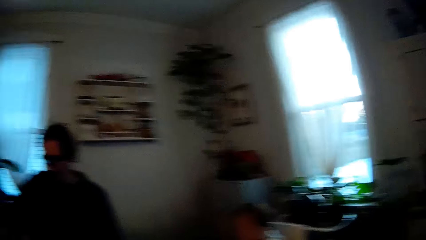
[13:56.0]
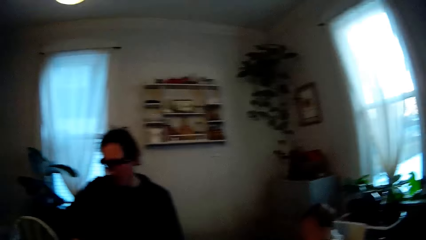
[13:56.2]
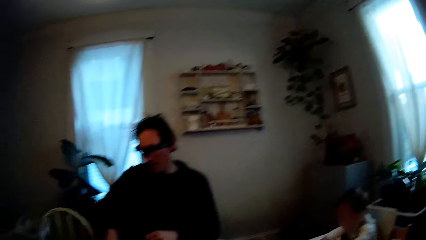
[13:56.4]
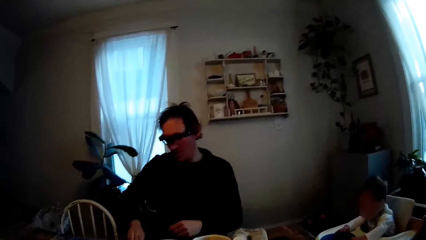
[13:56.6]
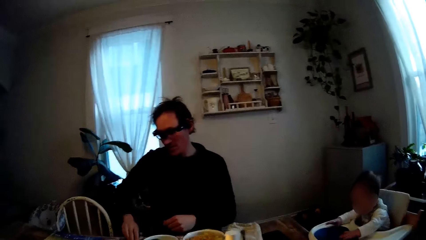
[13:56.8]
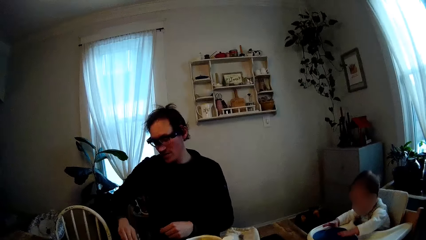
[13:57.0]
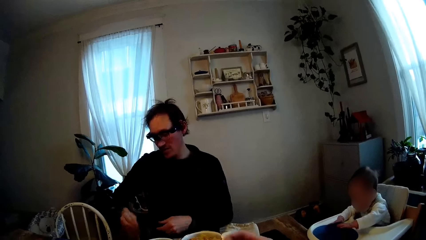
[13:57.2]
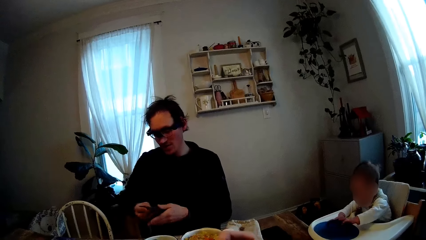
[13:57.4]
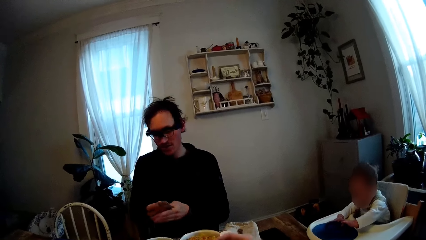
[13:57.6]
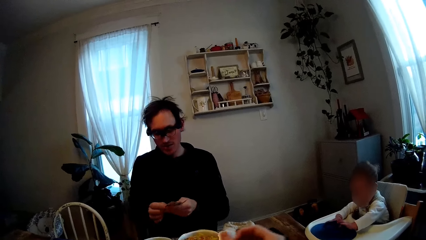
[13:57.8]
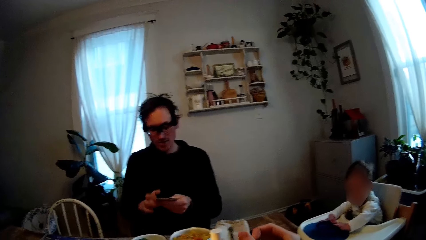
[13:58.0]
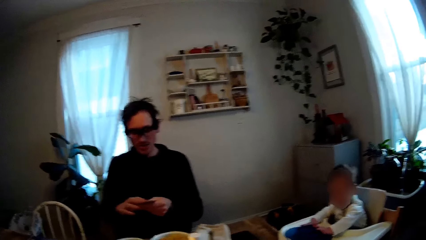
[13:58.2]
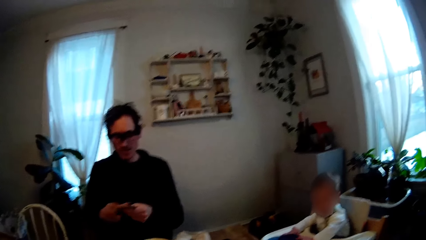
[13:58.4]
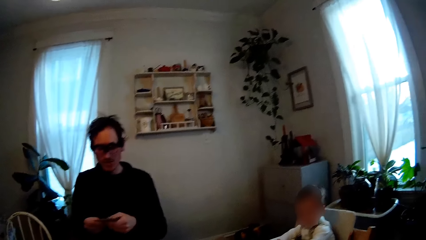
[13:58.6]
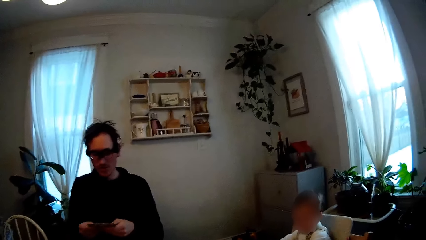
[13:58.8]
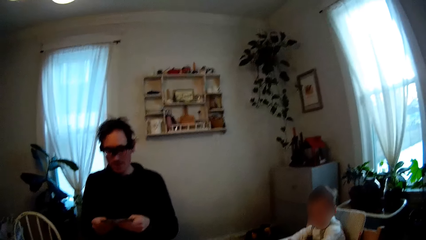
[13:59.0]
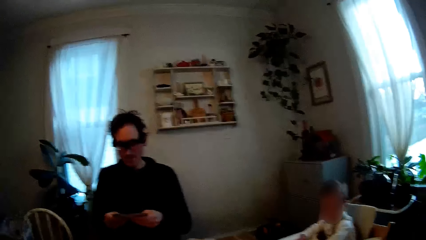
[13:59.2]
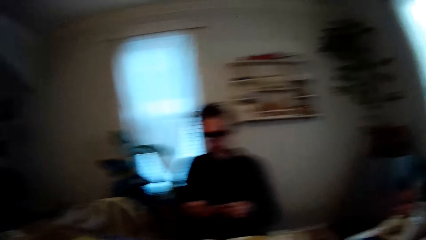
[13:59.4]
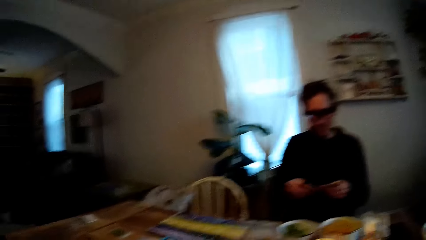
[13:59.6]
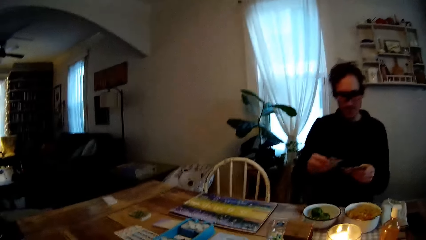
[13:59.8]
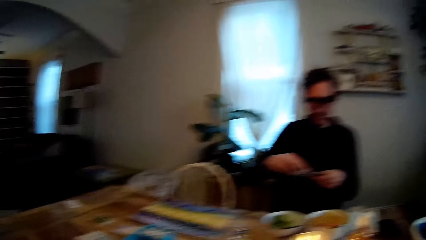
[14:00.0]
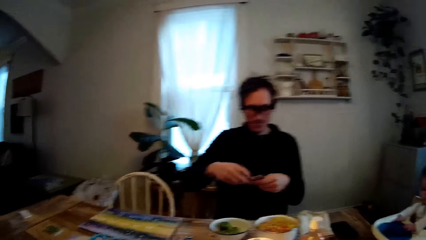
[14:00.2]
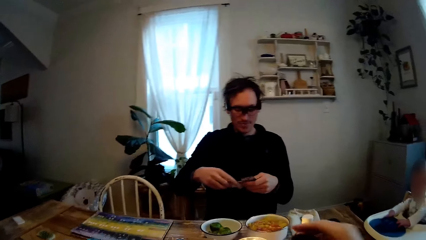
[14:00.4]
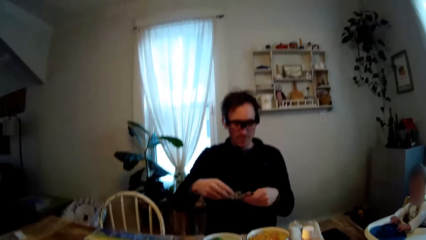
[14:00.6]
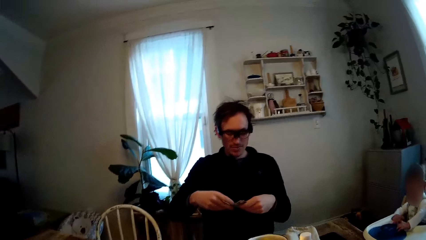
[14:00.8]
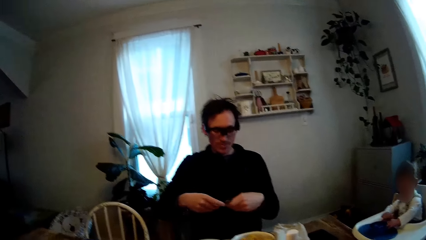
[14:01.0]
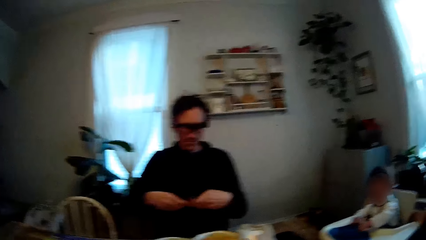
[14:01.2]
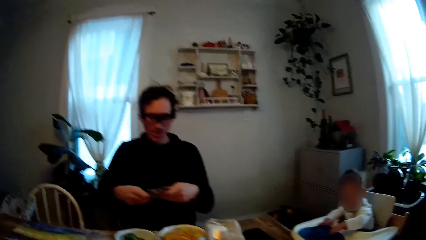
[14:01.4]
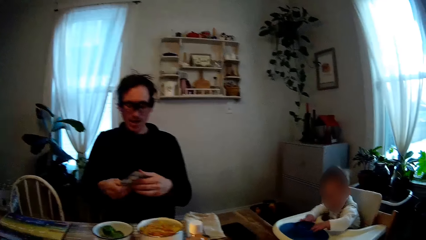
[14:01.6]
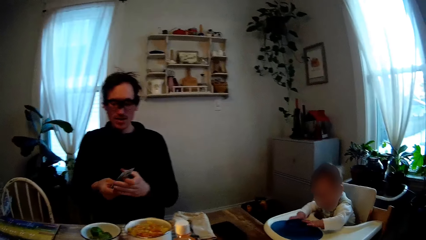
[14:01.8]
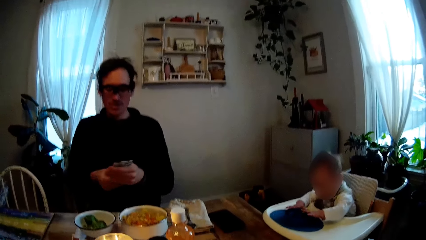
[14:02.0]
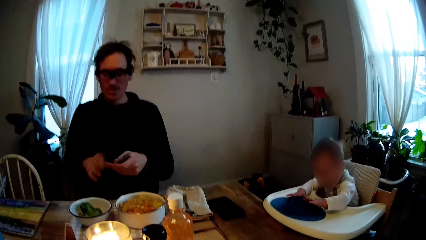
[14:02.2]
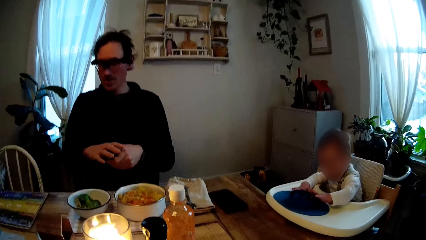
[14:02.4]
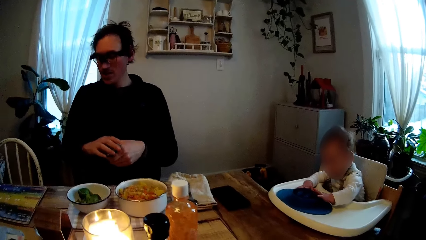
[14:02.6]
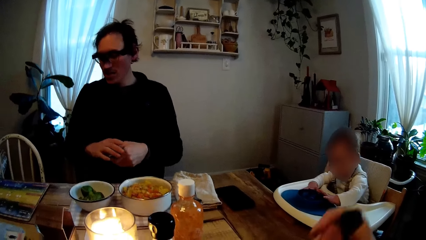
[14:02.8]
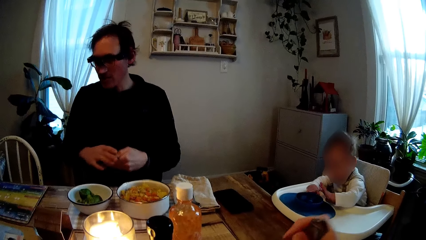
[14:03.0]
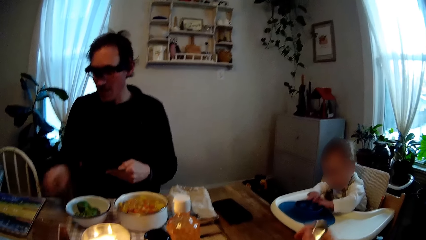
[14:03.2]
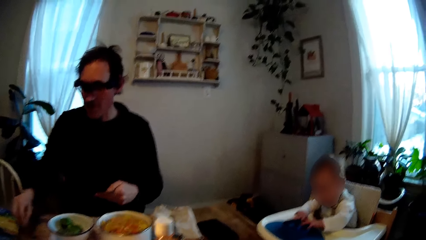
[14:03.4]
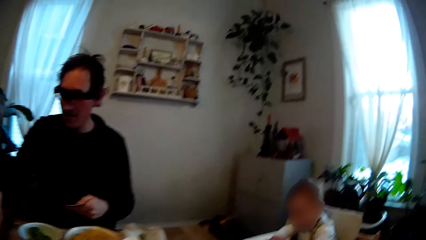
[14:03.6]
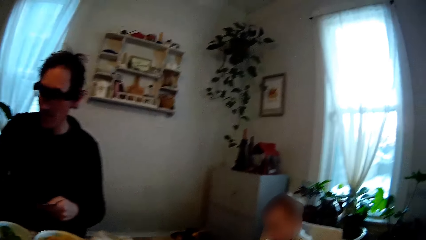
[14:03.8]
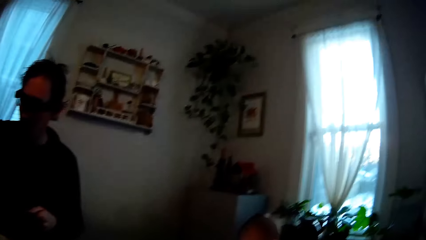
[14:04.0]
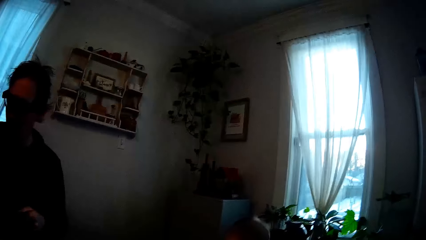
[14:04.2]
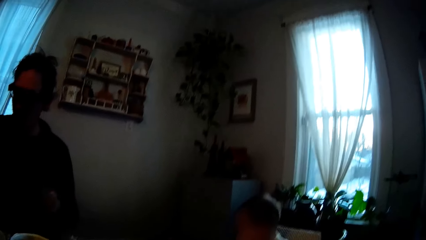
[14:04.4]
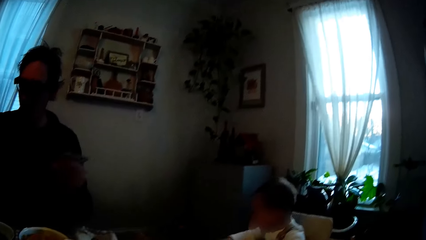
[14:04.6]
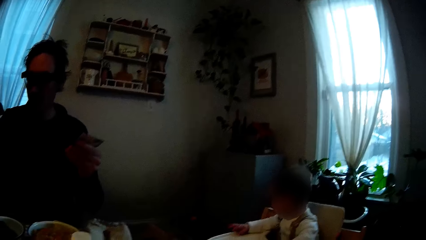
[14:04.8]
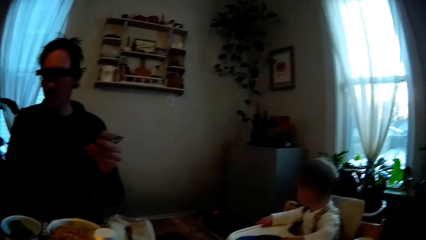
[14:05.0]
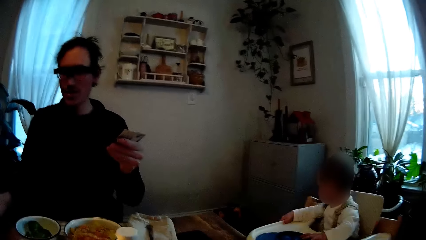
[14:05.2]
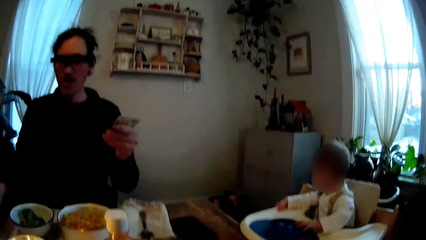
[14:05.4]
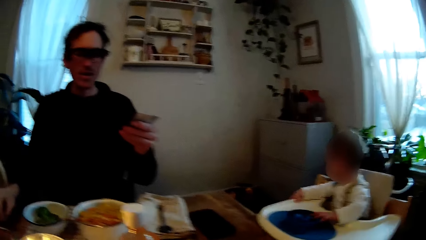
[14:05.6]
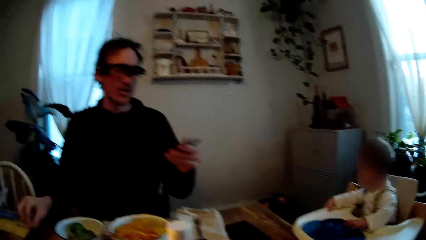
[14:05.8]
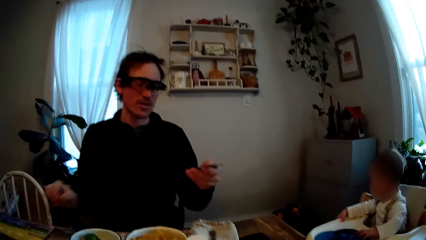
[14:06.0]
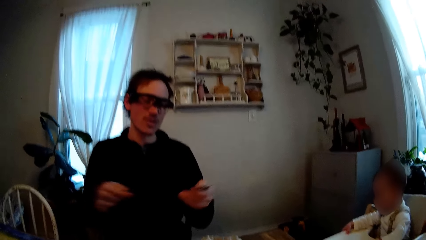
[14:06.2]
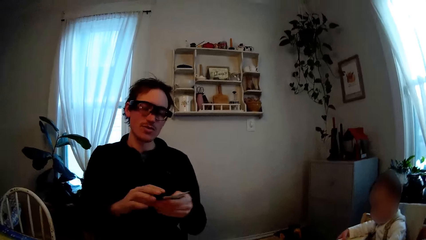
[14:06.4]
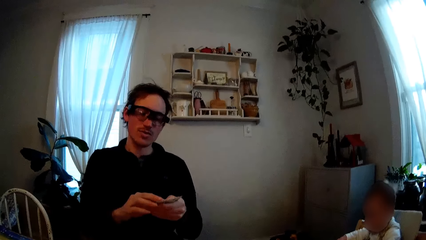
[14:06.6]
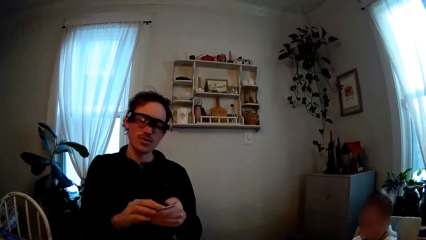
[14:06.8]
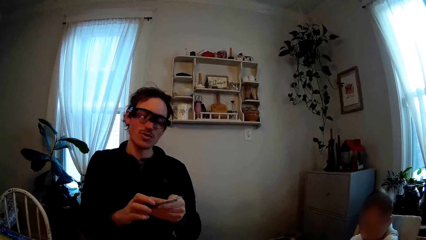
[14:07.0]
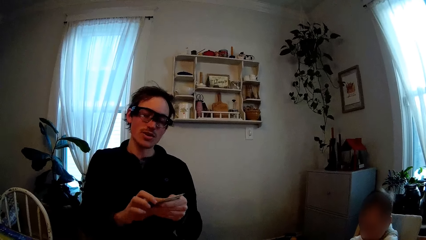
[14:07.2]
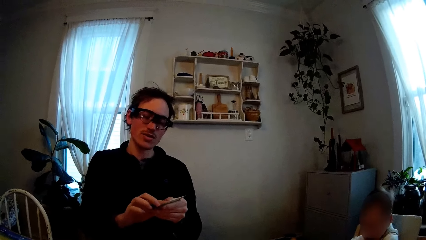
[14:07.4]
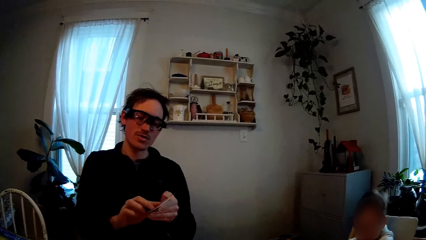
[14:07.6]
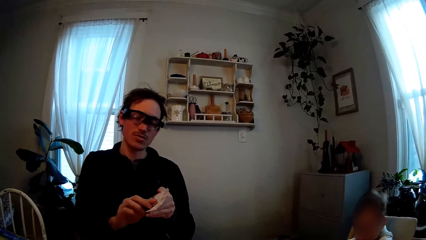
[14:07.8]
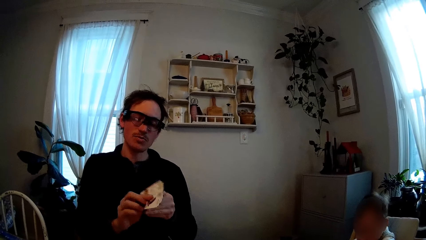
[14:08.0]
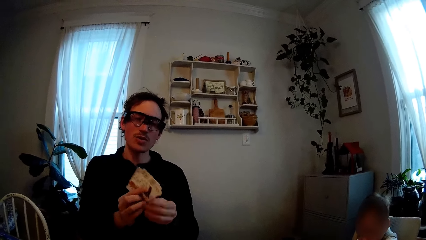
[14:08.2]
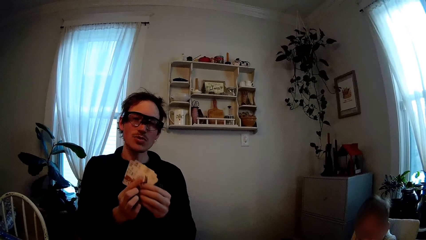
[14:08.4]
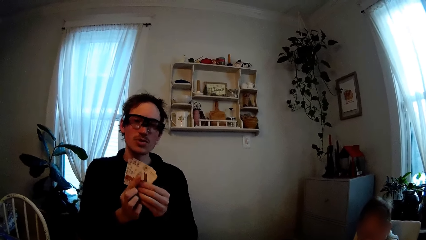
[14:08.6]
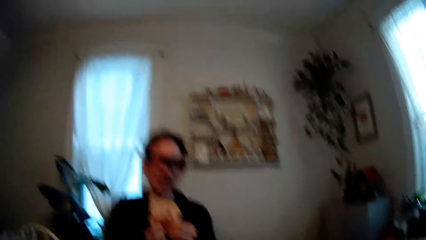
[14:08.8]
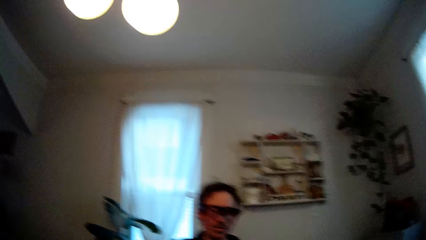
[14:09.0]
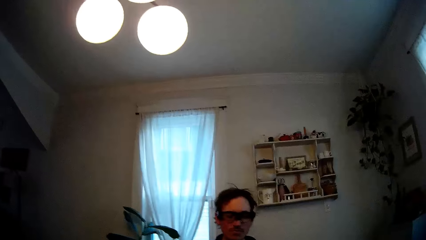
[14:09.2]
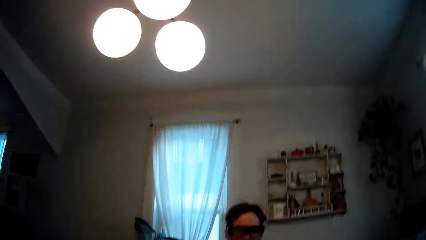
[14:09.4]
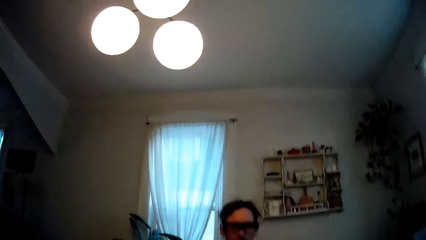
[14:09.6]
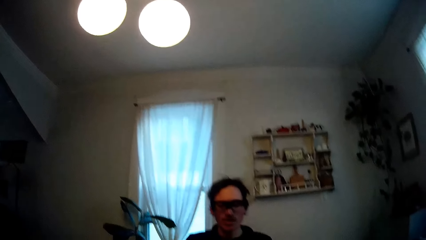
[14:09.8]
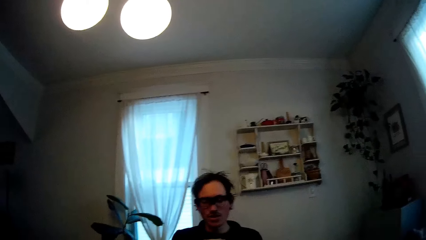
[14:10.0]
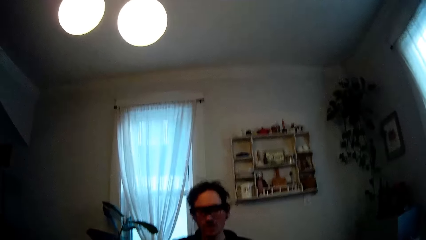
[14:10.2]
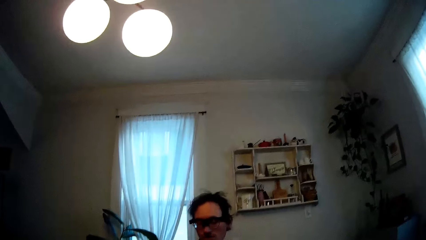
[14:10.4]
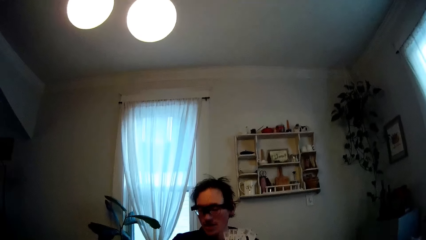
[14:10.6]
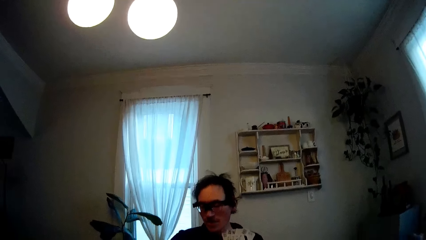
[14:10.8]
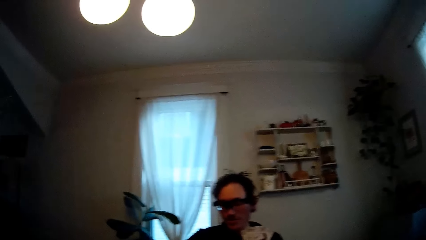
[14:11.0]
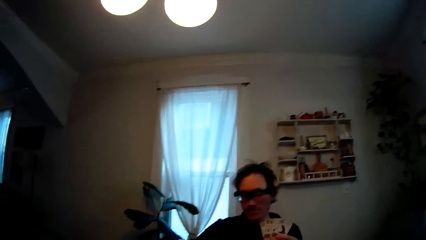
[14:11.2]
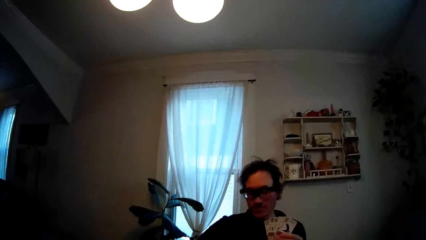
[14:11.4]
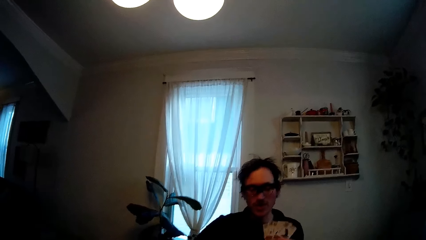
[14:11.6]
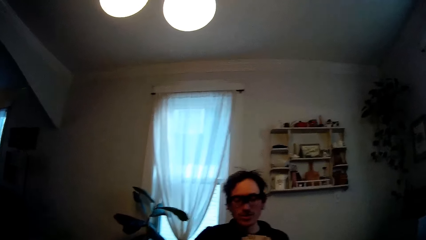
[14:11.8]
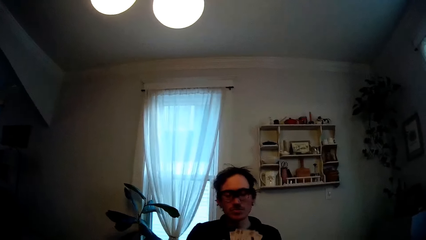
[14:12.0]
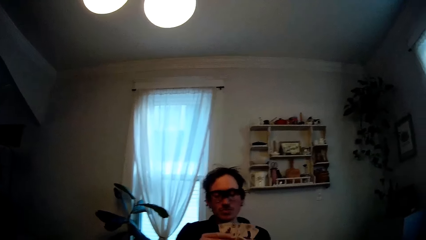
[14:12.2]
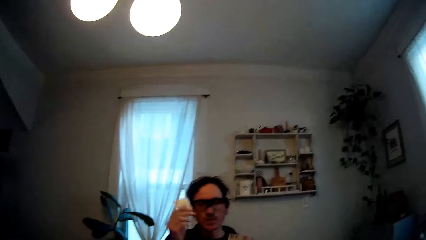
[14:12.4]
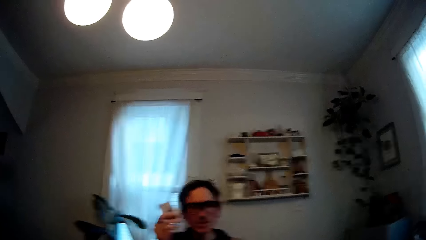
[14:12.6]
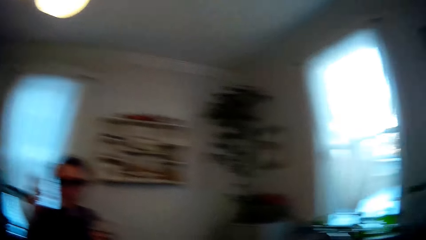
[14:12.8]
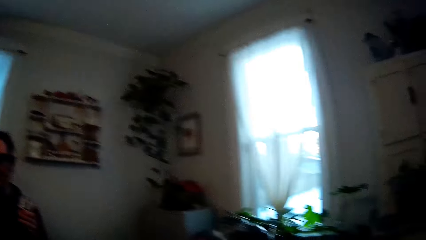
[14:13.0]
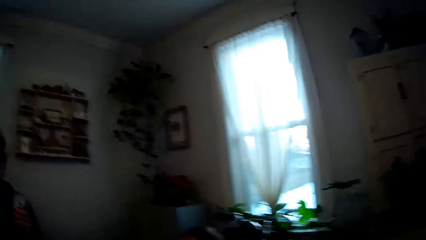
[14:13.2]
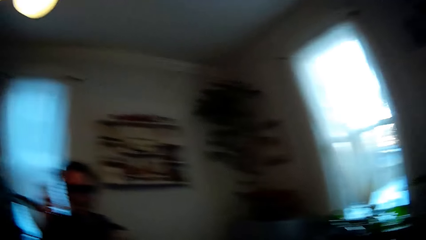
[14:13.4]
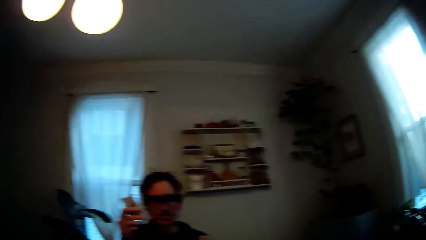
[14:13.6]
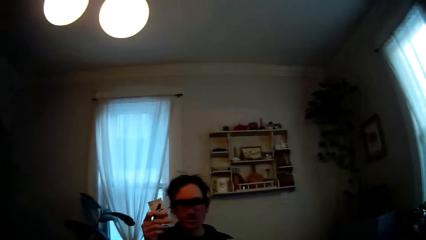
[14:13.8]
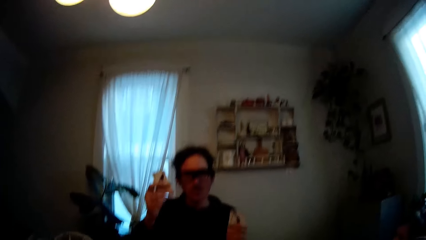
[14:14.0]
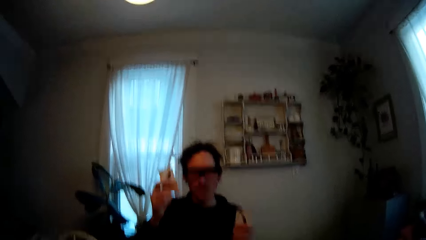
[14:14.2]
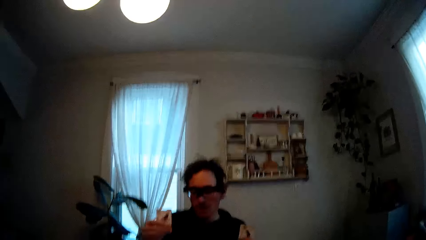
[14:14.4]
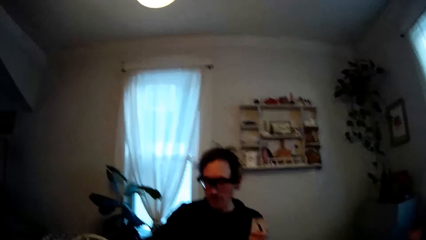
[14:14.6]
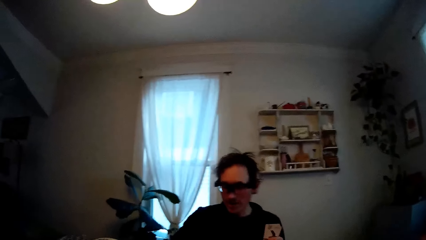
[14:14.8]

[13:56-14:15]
A man picks up a bunch of playing cards off the dining table with his right hand. The man holds the playing cards with both hands. The man holds the playing cards with his left hand. The man holds the playing cards with both hands. The man holds up a playing card with his right hand.
